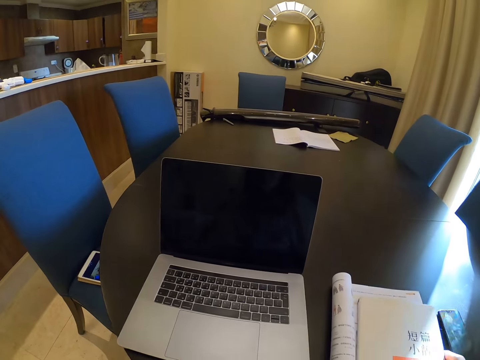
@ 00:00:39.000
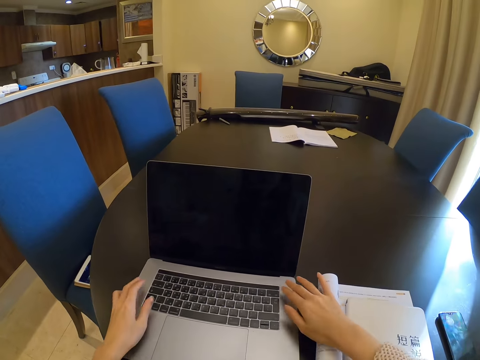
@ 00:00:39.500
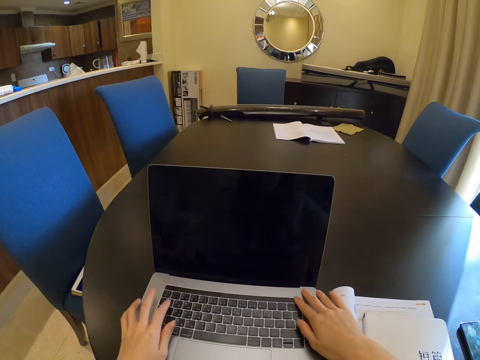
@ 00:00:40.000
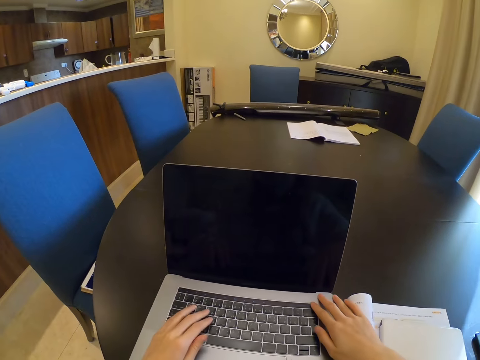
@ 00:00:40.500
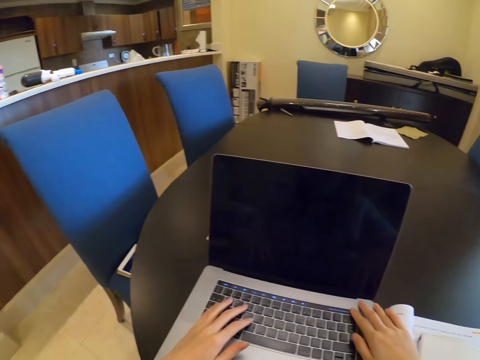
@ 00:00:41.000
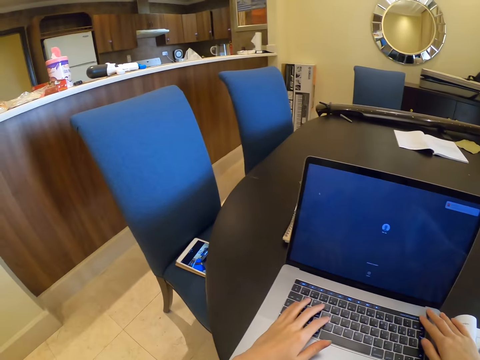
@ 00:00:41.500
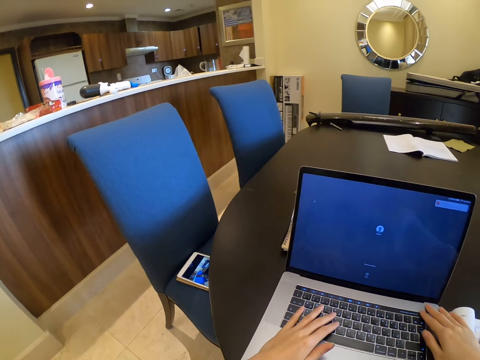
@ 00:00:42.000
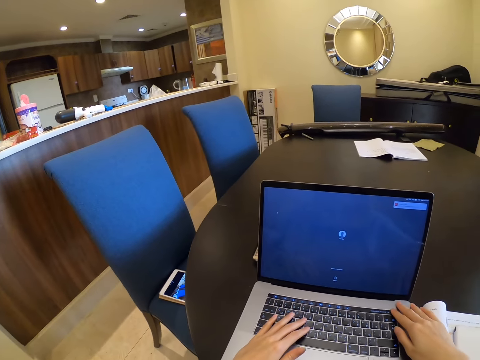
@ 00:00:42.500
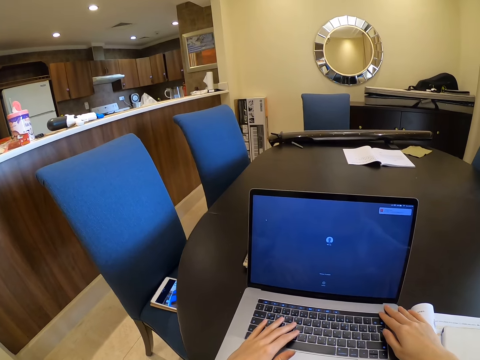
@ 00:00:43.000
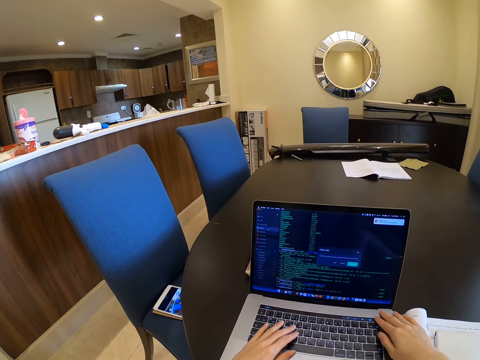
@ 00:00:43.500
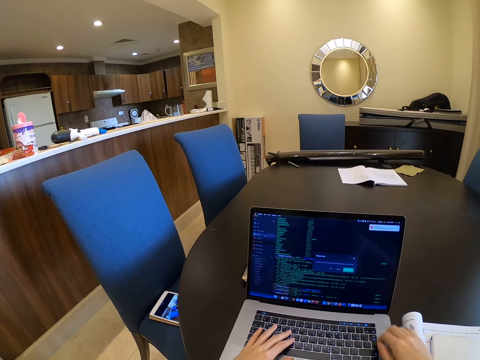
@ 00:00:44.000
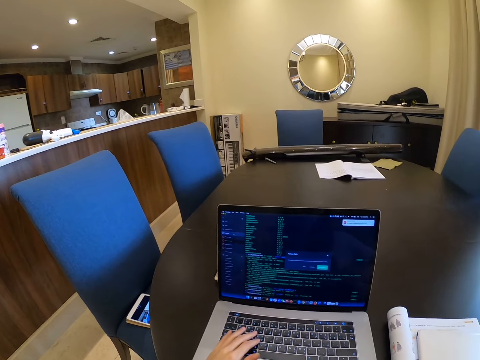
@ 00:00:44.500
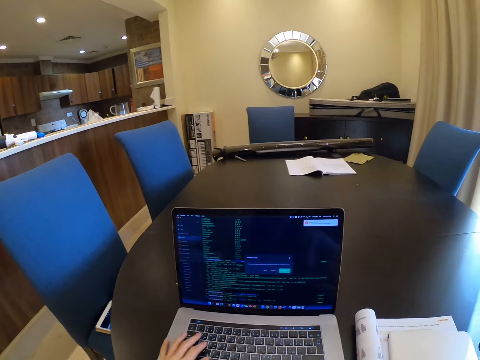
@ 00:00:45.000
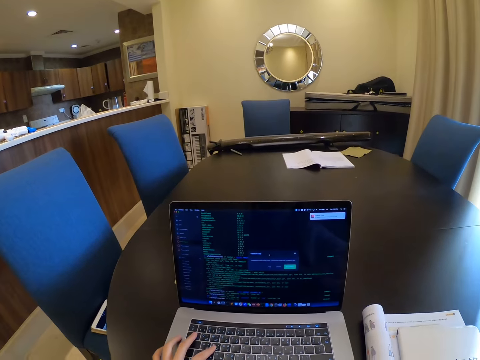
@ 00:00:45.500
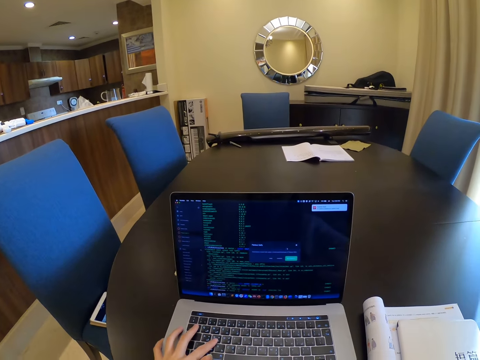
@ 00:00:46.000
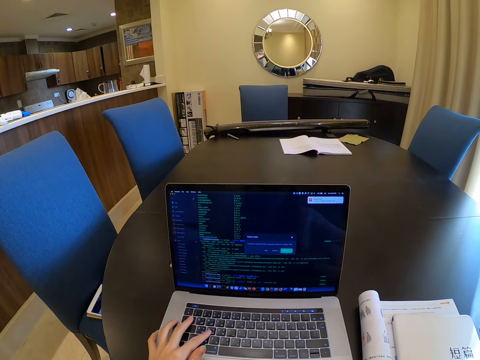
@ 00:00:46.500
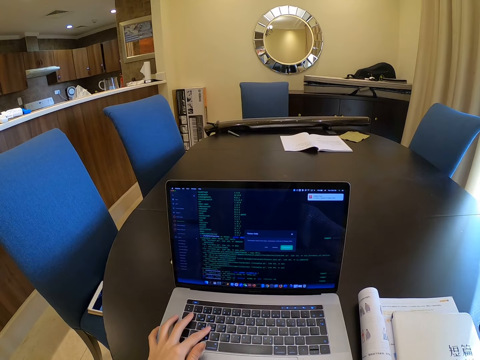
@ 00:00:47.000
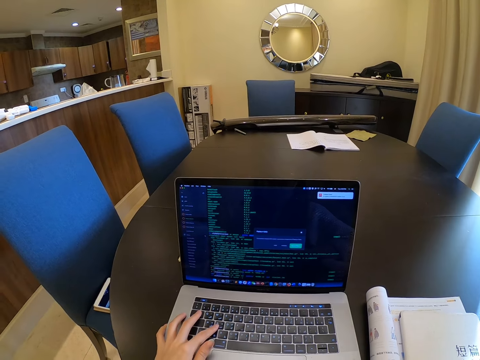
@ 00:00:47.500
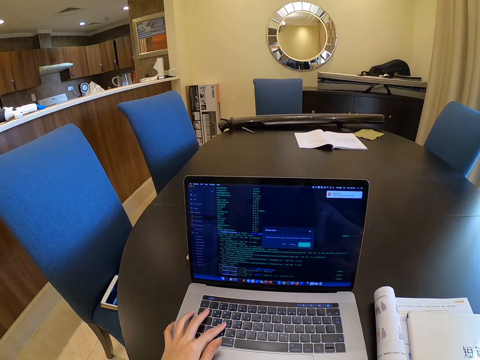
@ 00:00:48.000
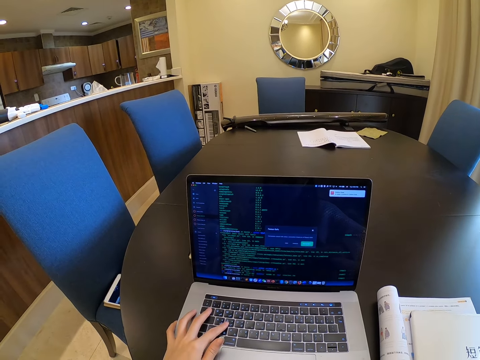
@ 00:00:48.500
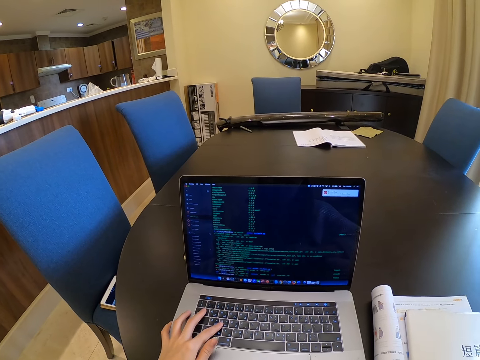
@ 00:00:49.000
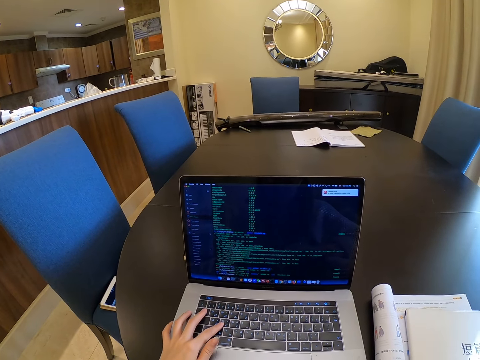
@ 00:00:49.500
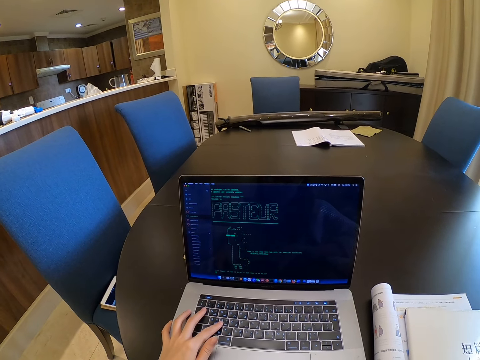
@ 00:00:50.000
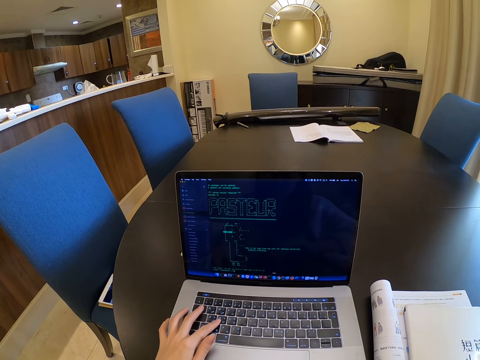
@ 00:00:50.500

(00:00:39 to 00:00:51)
The camera wearer presses the laptop. They hold the laptop with both hands. They operate the laptop on the table.

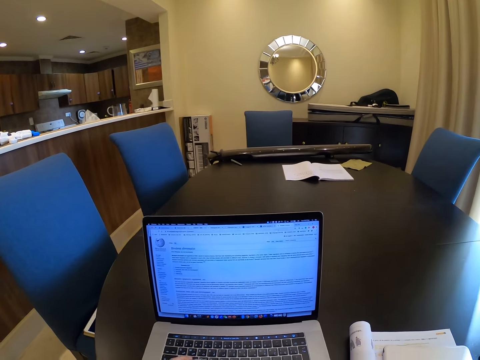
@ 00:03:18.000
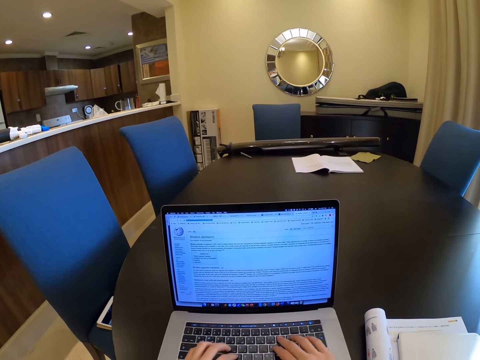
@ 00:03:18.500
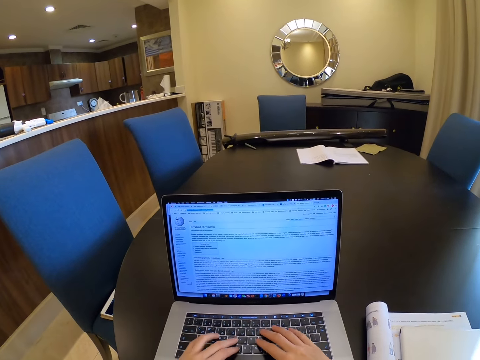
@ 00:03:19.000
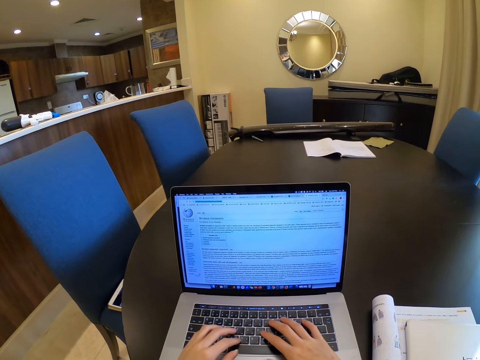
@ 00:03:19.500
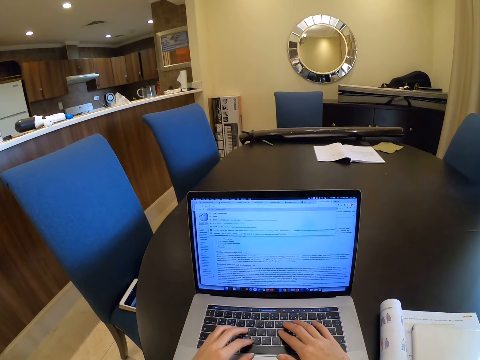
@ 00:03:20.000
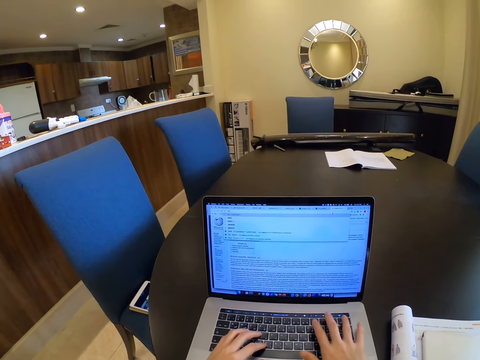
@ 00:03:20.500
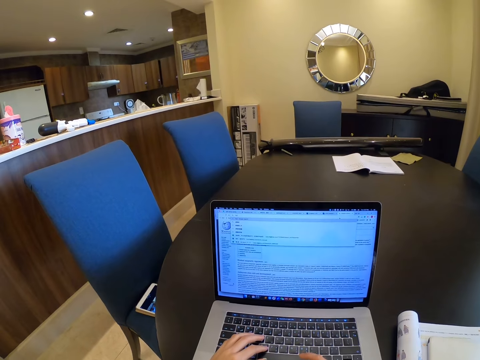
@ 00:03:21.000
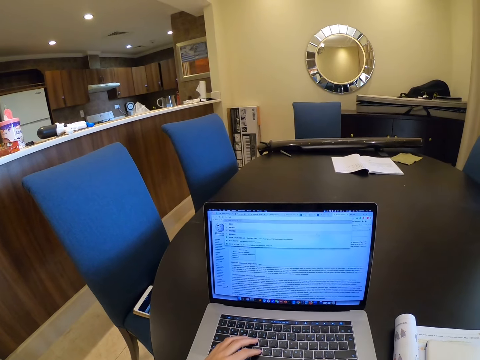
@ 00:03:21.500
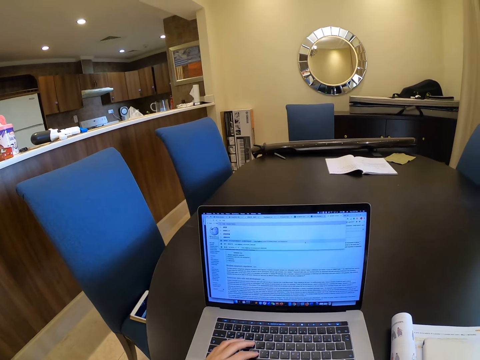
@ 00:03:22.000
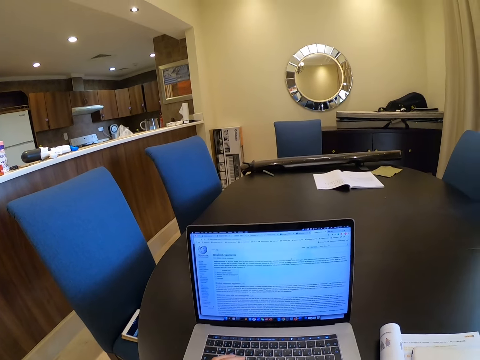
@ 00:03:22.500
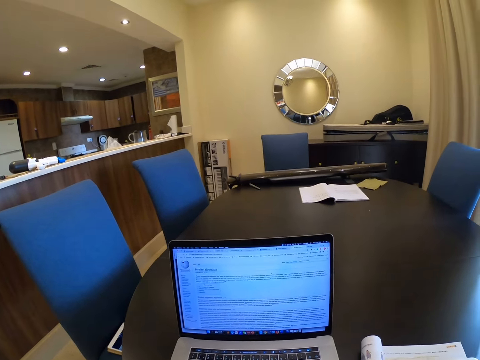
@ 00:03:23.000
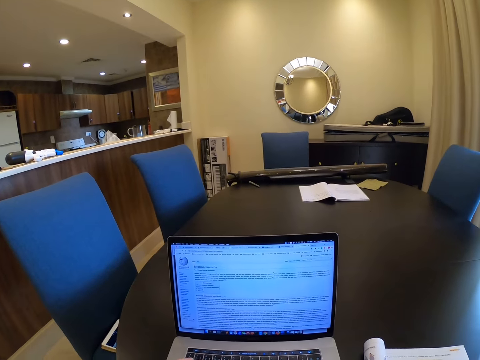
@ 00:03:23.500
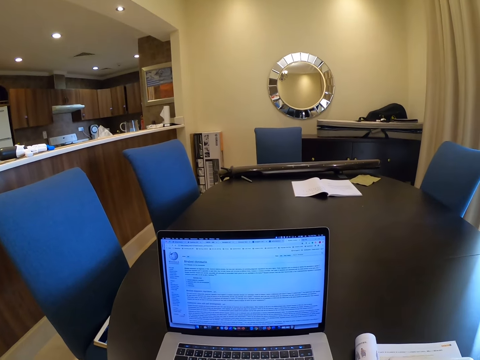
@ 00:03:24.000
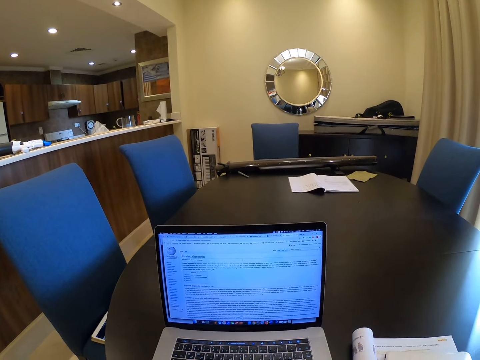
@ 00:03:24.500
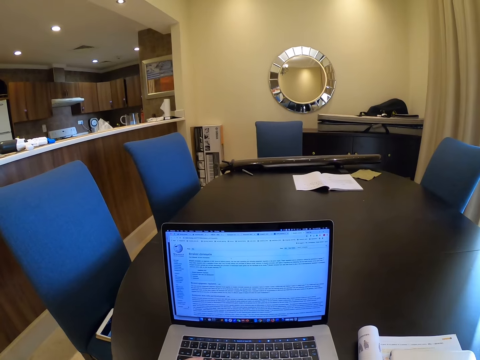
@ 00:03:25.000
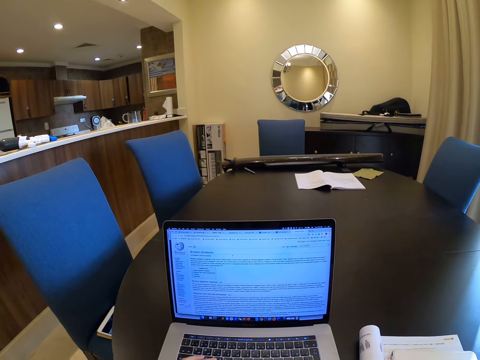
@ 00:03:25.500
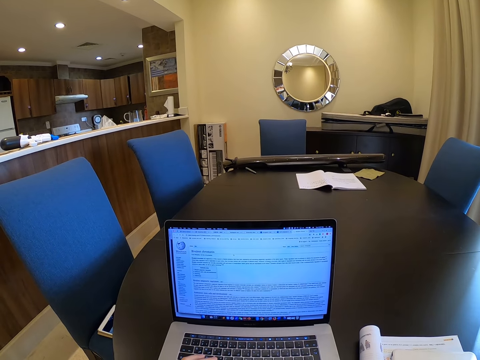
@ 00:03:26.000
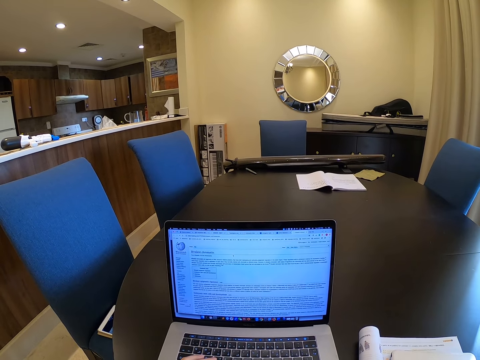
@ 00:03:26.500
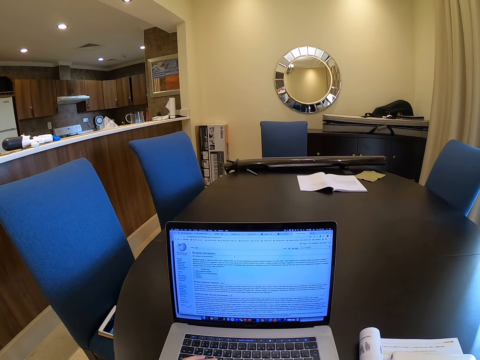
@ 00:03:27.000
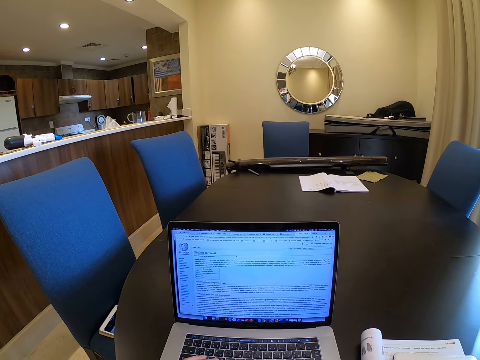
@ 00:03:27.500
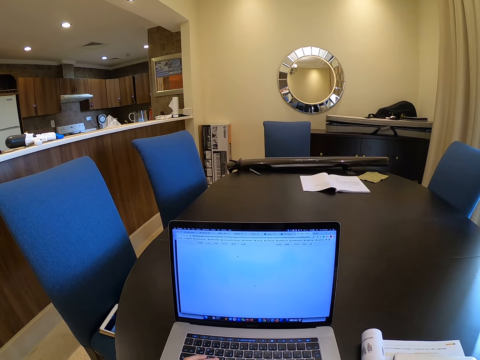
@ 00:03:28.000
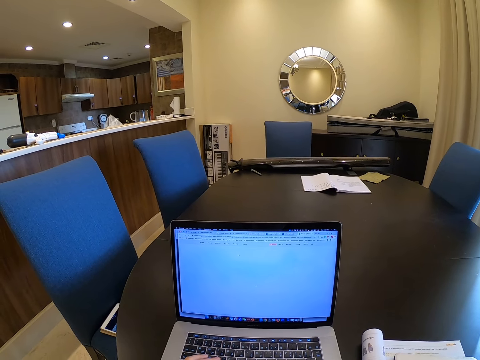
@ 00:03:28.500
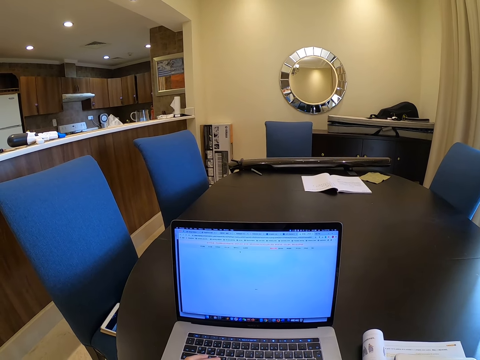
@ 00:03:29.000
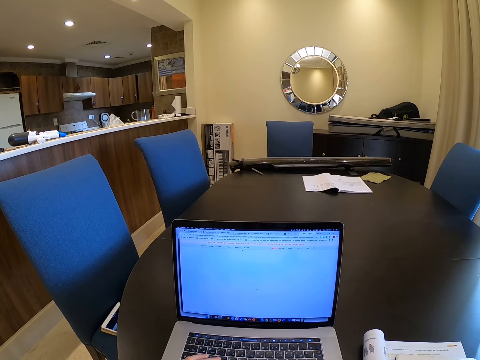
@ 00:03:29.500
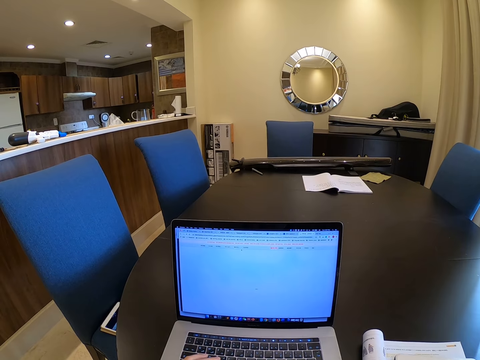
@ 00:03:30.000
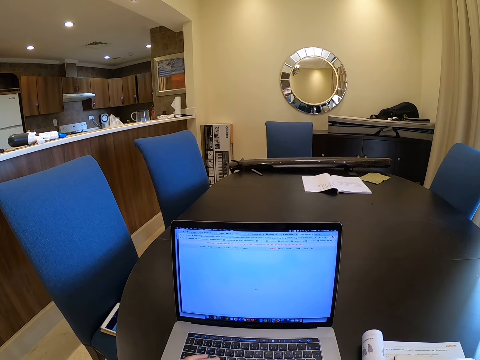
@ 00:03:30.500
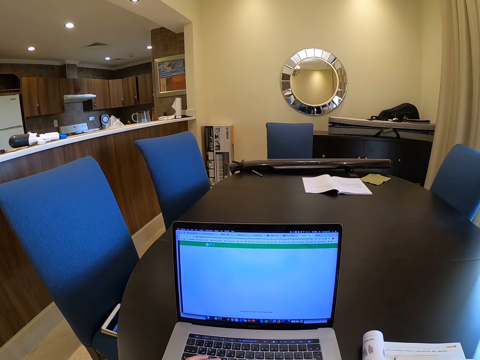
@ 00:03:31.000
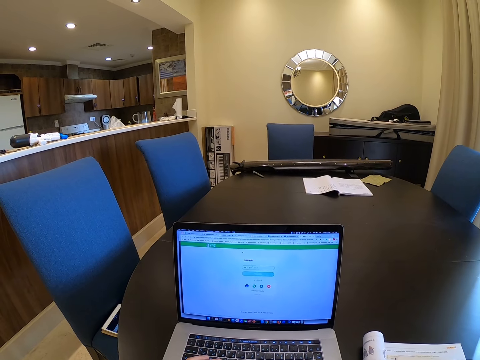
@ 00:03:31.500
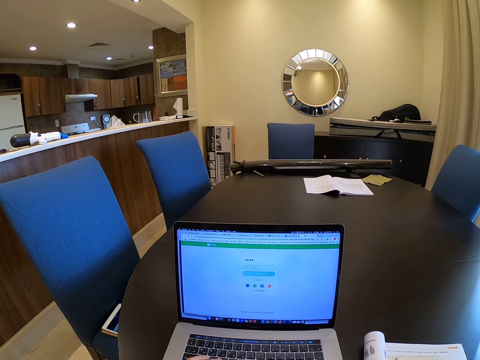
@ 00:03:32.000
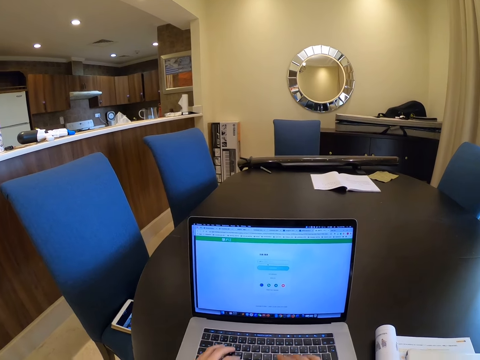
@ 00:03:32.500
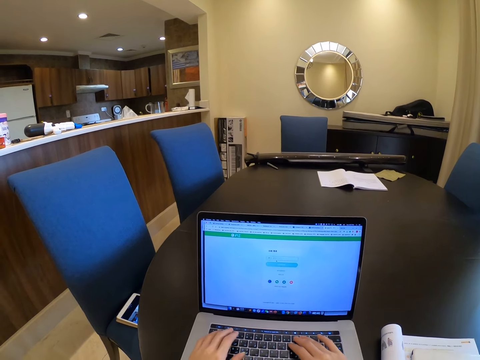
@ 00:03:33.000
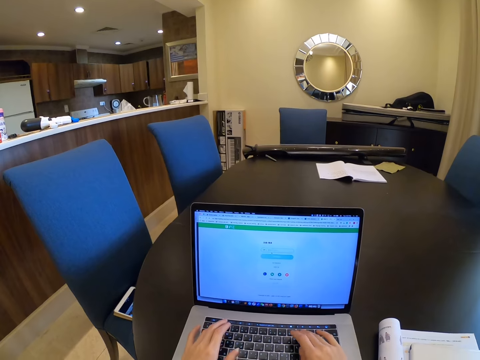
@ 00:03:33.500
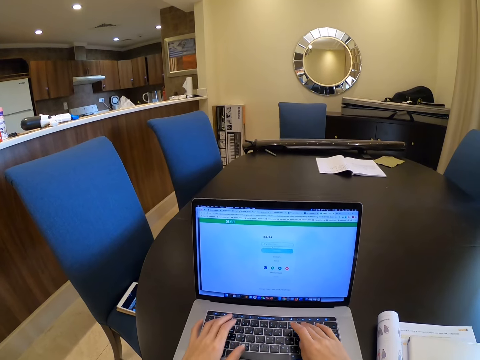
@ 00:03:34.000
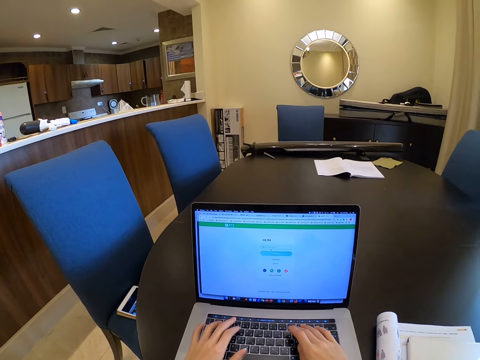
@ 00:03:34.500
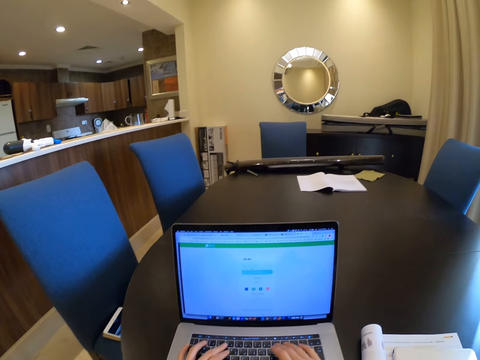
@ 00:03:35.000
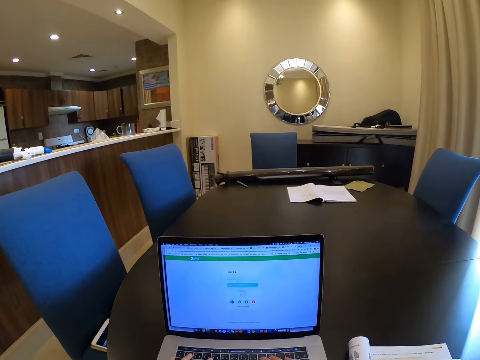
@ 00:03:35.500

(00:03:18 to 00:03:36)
The camera wearer types on the laptop. They operate the laptop.
